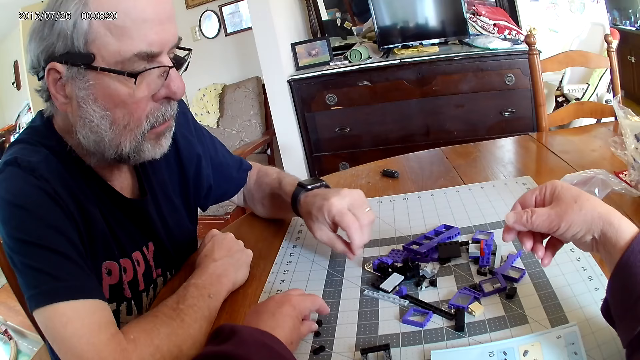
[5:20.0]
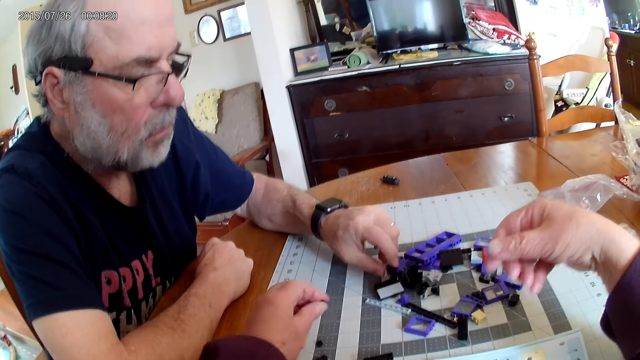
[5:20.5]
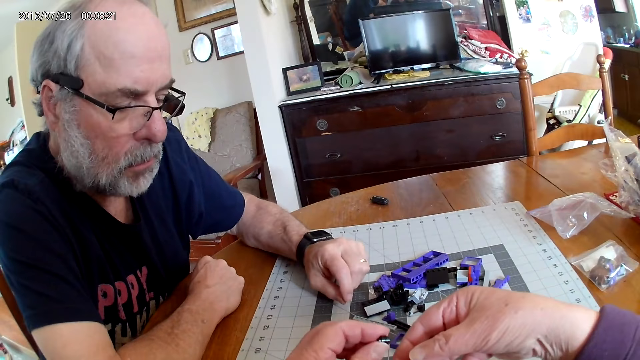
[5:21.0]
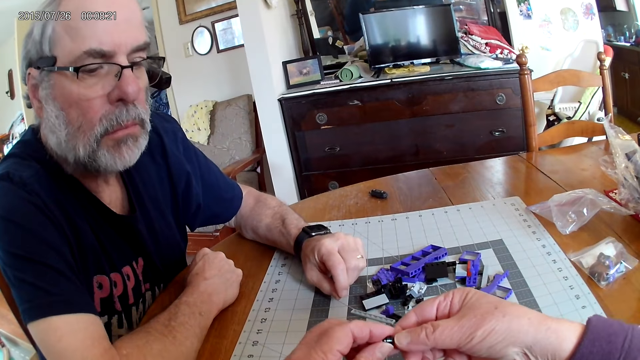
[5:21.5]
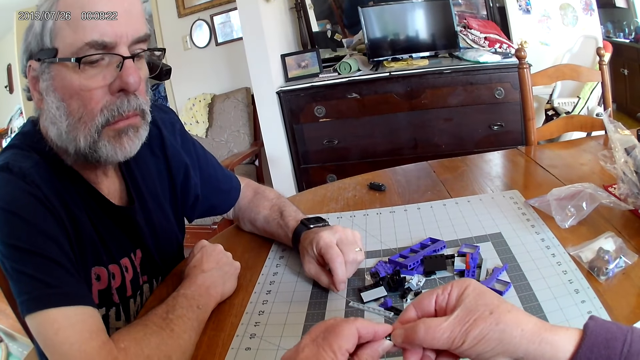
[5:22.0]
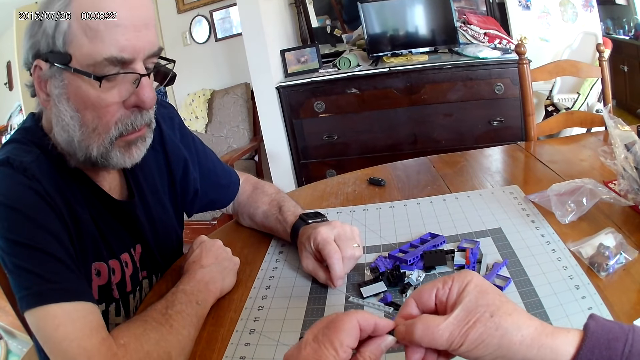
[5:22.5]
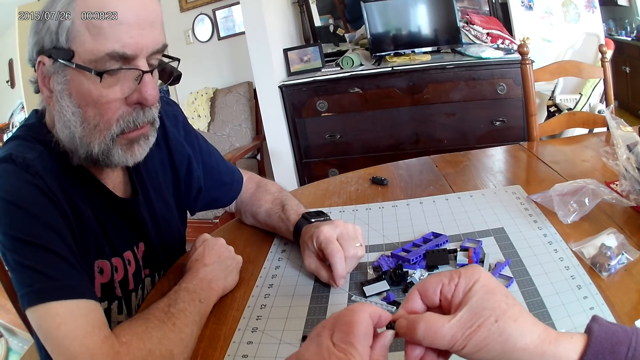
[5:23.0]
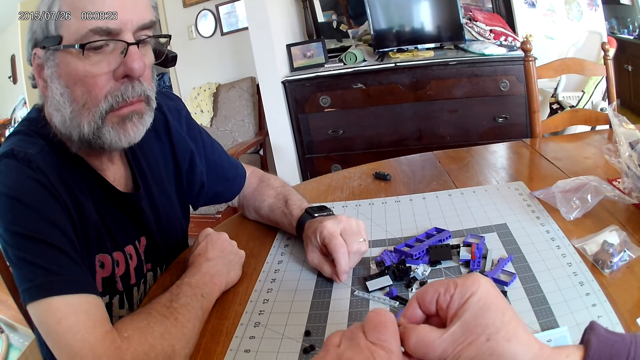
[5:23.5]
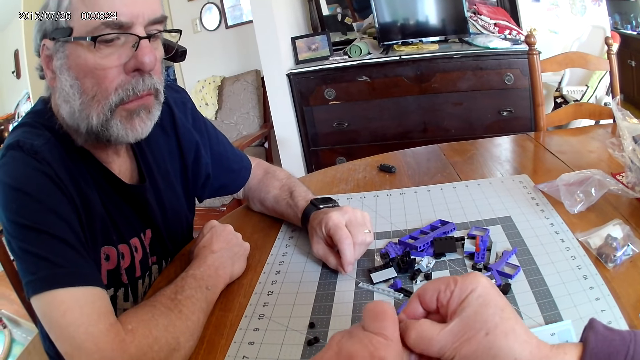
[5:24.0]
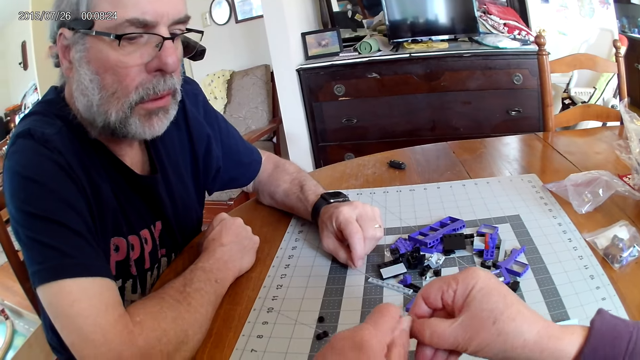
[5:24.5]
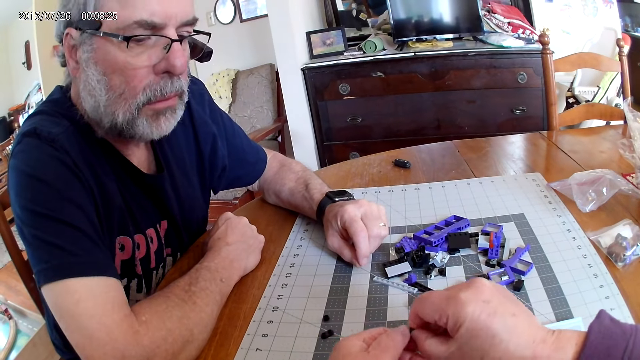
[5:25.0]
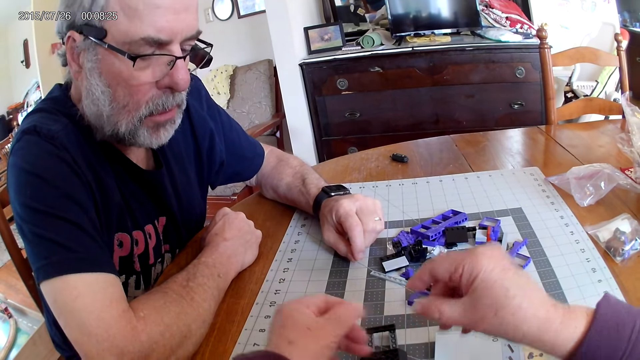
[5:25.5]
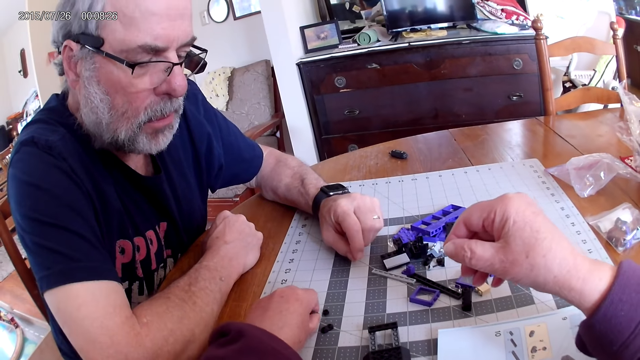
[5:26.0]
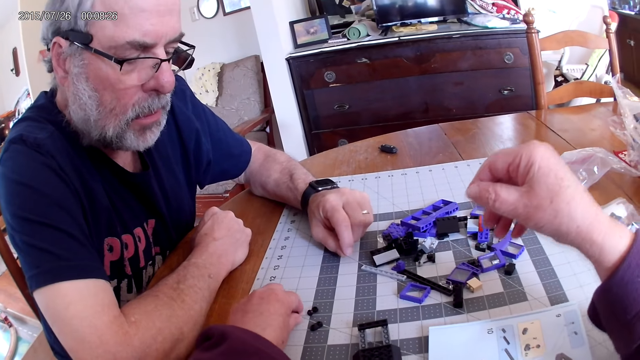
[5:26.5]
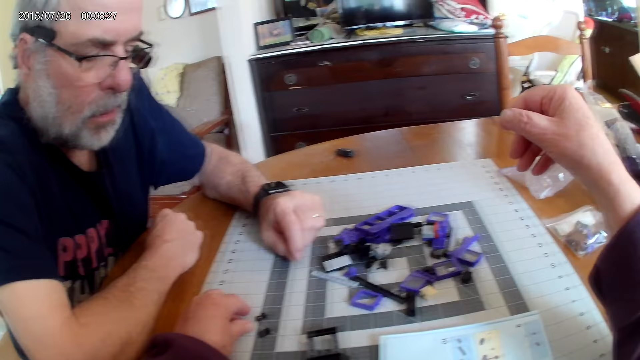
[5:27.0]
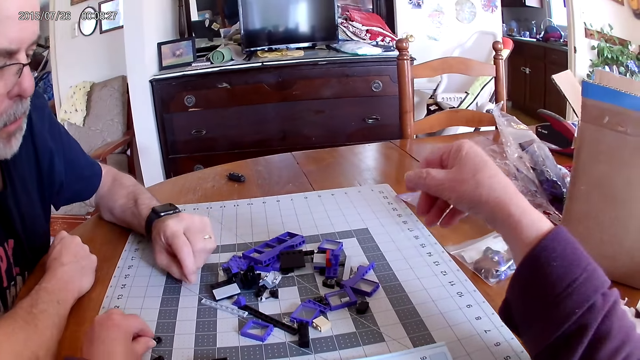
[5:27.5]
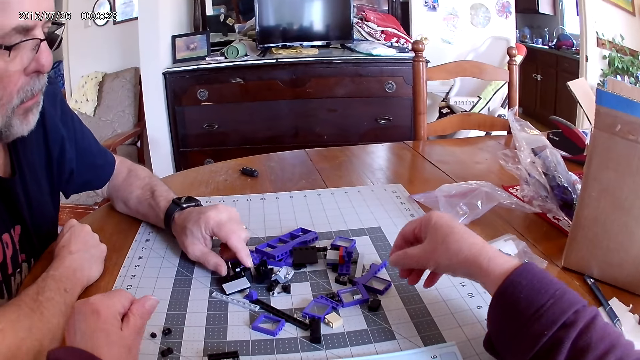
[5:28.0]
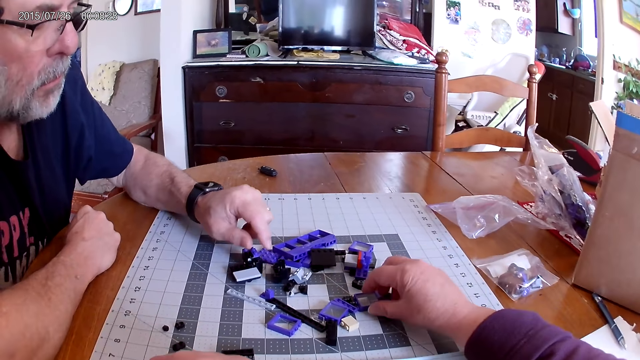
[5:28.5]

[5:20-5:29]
The camera wearer places down the plastic pieces. They separate the plastic pieces and place down the plastic pieces.

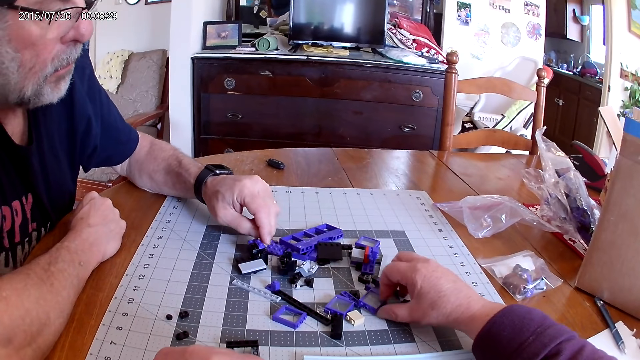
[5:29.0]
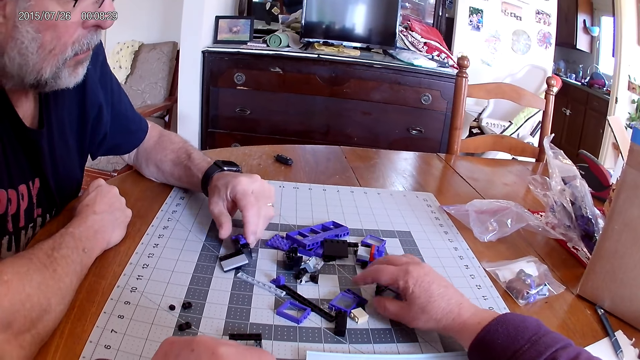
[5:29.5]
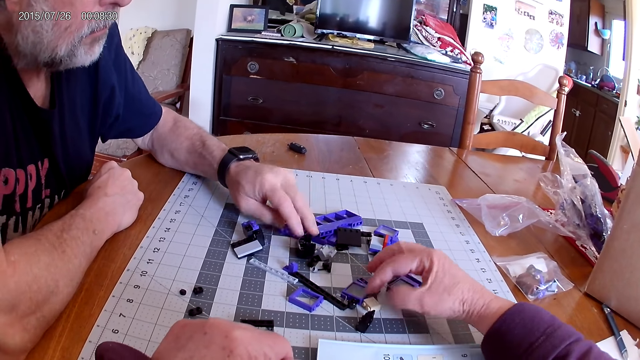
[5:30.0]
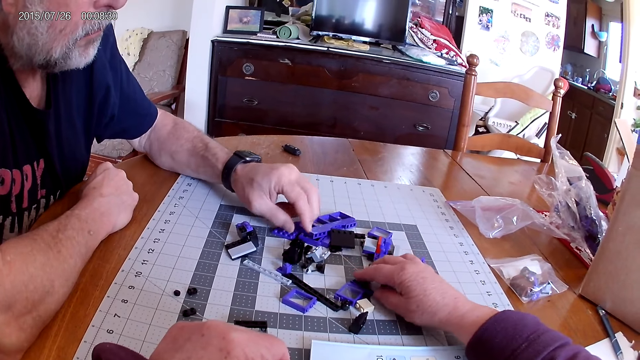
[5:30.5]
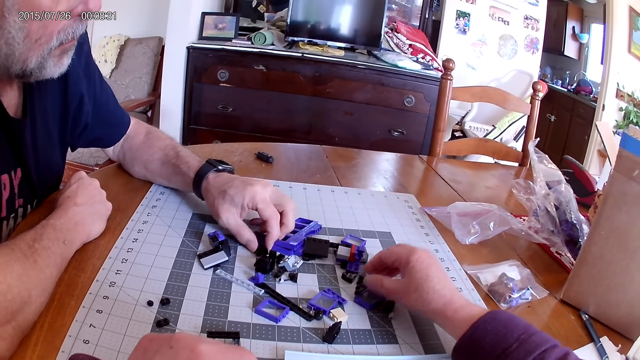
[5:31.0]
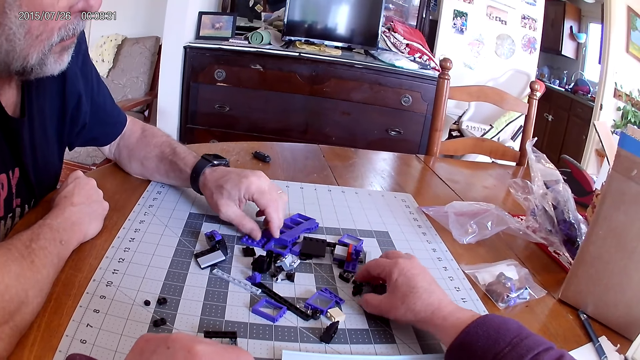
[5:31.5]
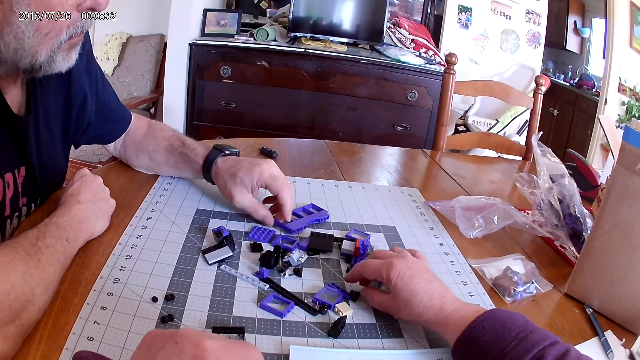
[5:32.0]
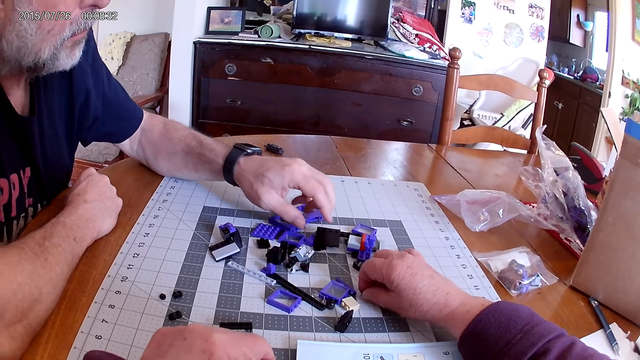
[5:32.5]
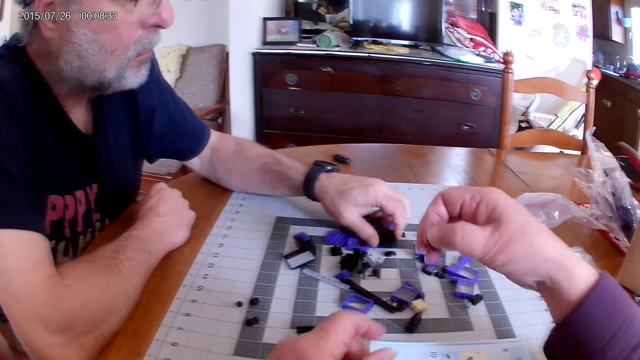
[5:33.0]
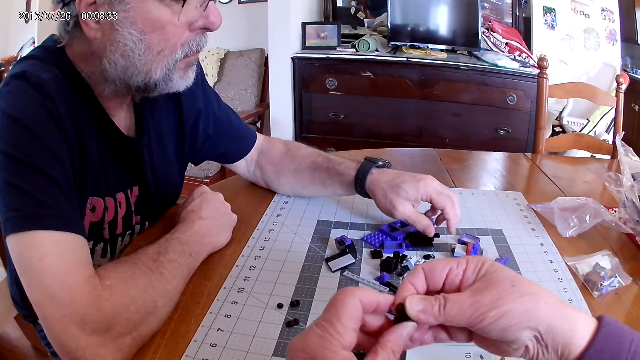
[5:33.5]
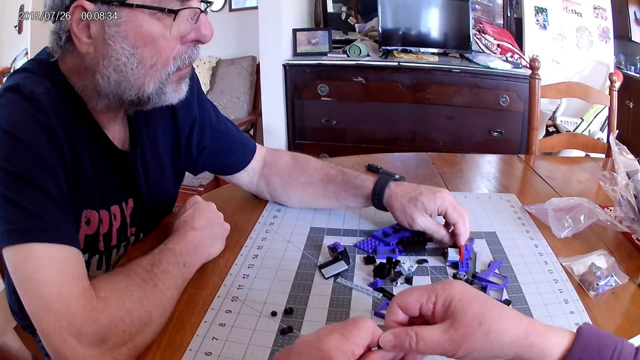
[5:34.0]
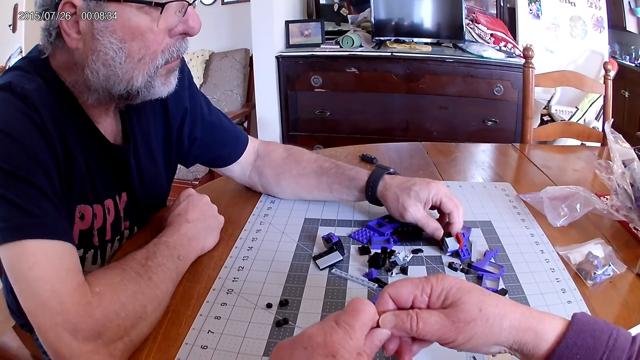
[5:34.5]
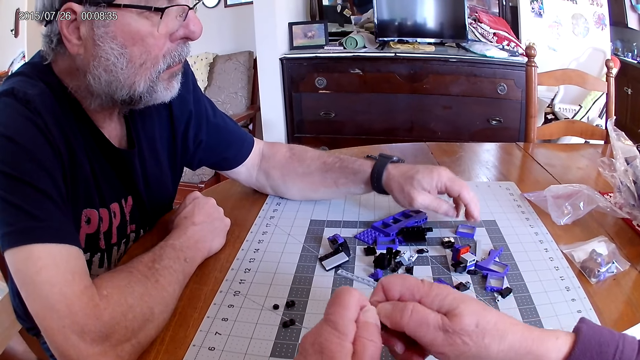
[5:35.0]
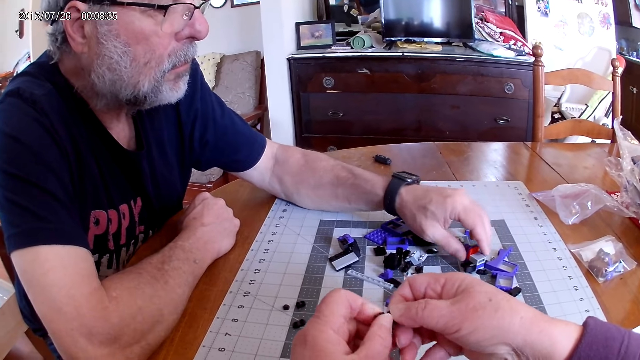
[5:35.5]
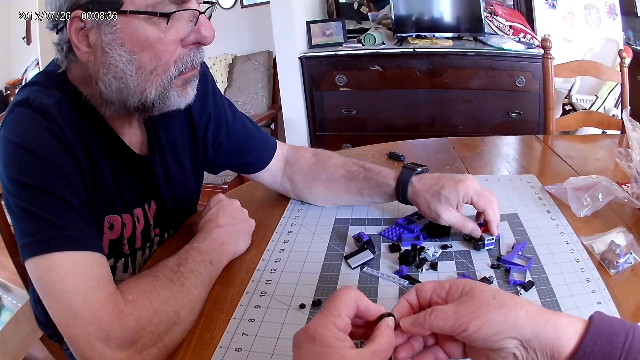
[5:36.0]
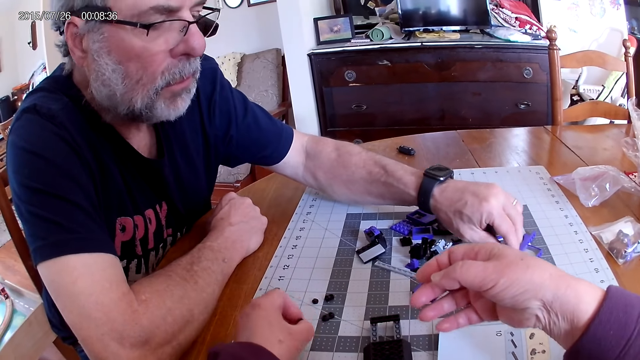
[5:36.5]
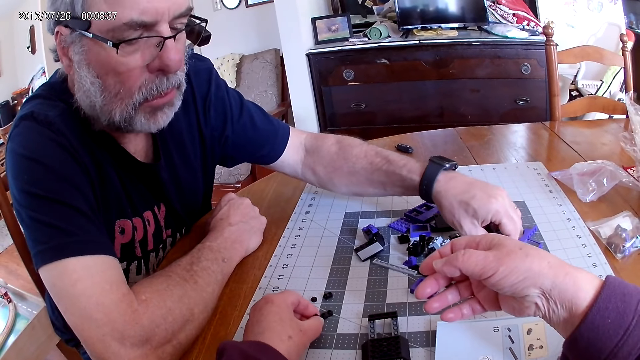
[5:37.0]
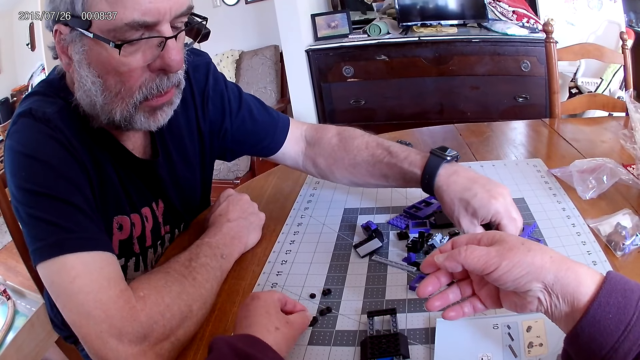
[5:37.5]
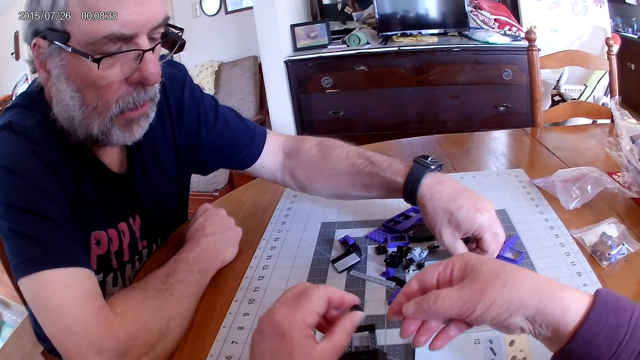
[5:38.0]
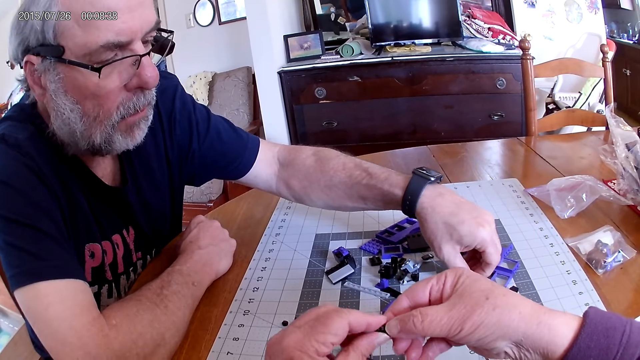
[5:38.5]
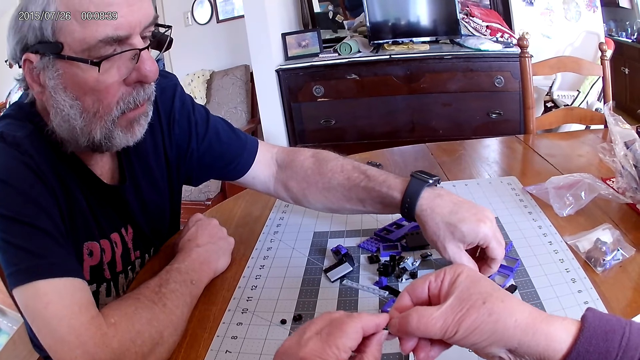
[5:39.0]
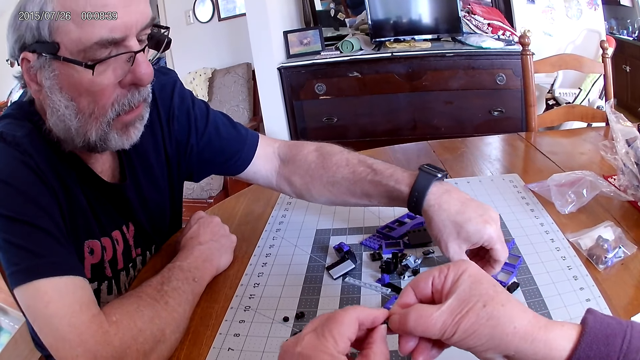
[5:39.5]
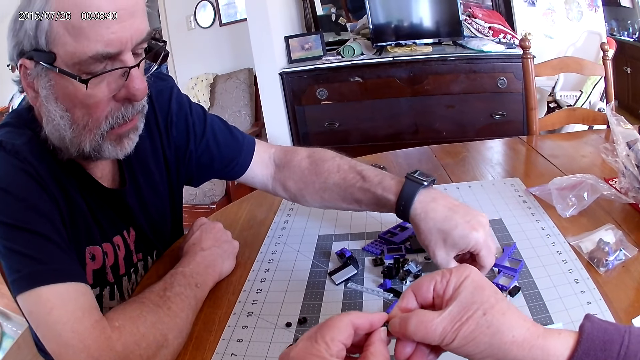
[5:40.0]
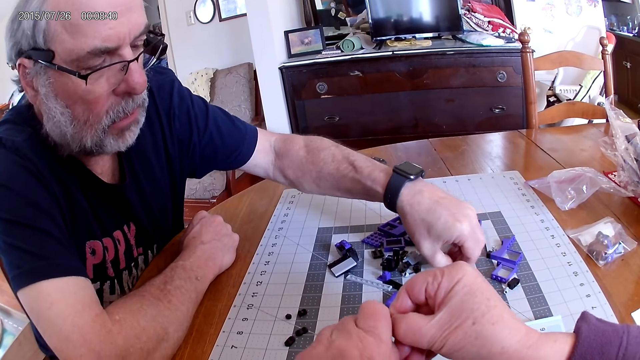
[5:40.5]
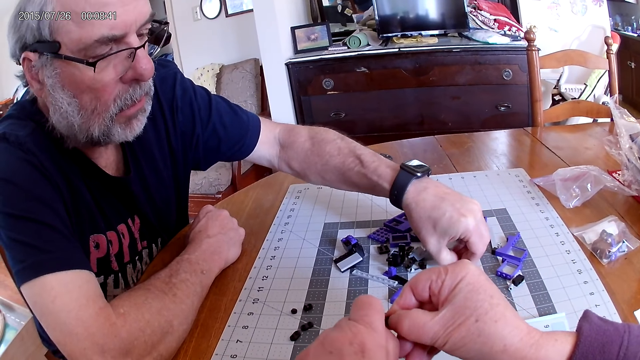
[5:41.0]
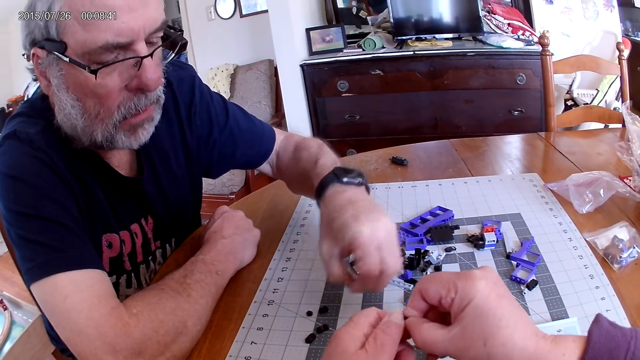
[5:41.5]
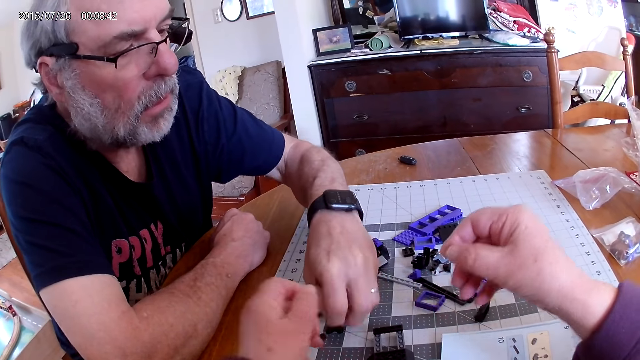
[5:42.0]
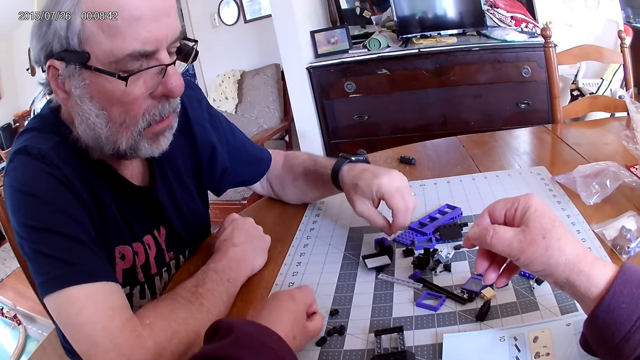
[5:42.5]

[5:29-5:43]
The camera wearer searches the plastic pieces. They pick a plastic piece. A man searches the plastic pieces. The camera wearer separates the plastic pieces.
